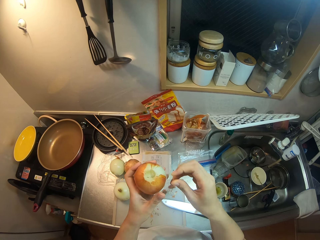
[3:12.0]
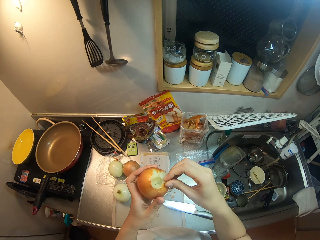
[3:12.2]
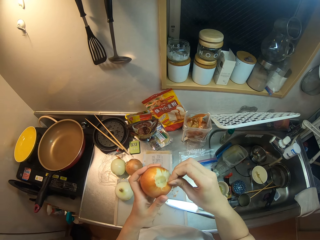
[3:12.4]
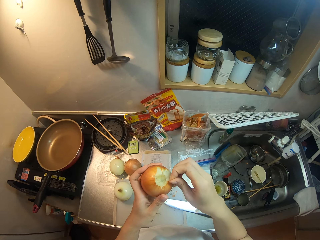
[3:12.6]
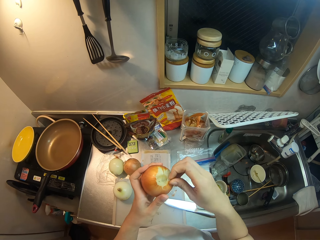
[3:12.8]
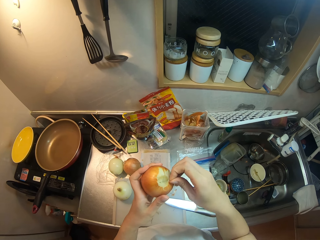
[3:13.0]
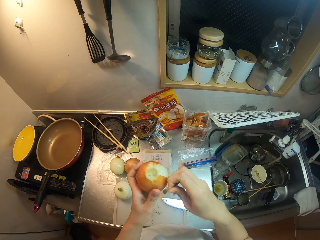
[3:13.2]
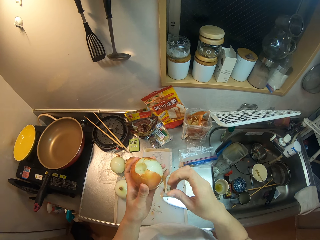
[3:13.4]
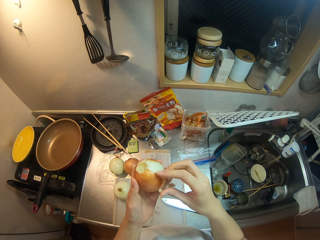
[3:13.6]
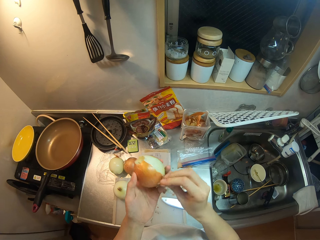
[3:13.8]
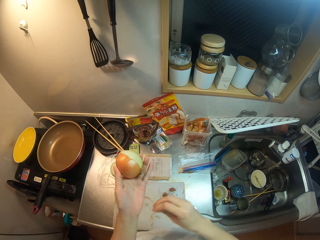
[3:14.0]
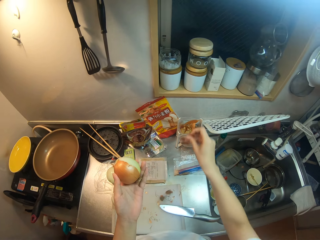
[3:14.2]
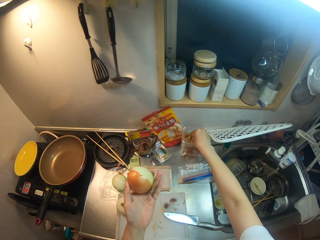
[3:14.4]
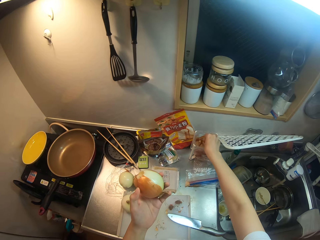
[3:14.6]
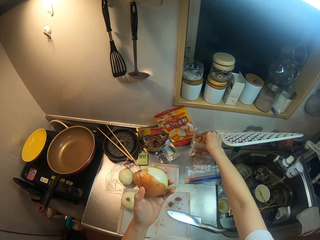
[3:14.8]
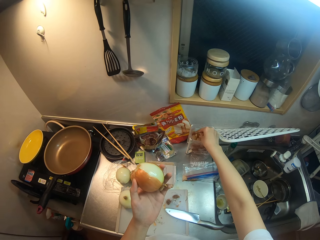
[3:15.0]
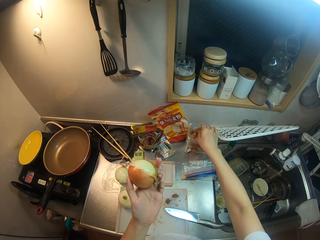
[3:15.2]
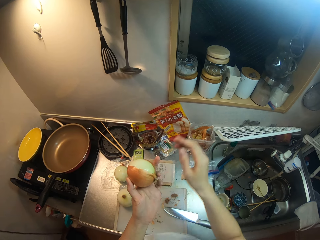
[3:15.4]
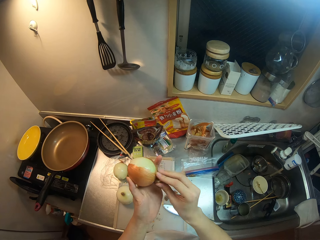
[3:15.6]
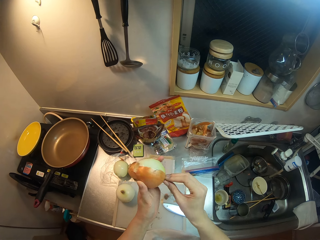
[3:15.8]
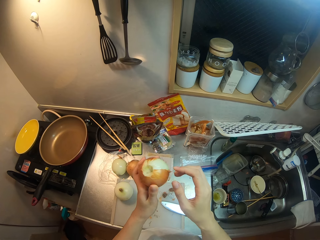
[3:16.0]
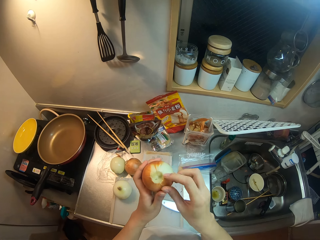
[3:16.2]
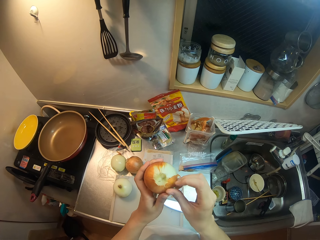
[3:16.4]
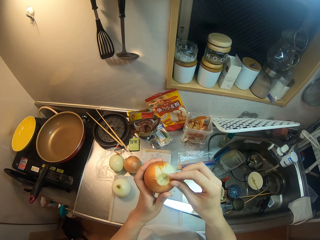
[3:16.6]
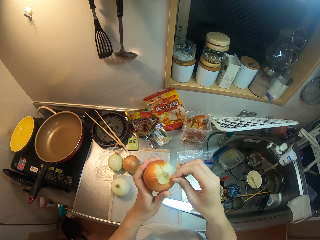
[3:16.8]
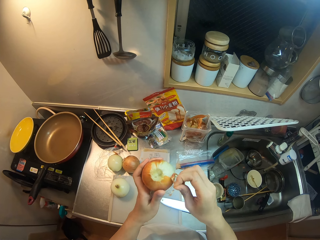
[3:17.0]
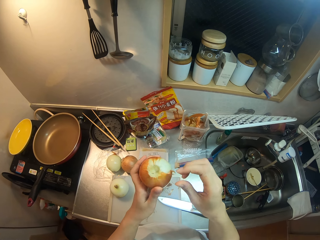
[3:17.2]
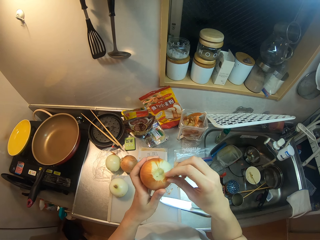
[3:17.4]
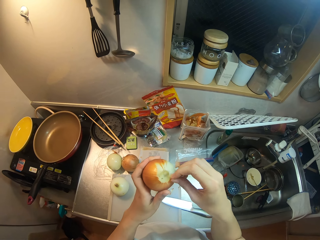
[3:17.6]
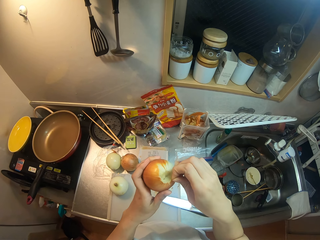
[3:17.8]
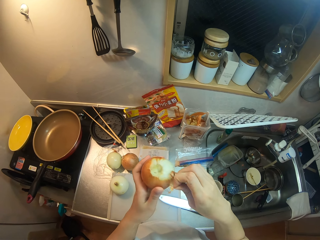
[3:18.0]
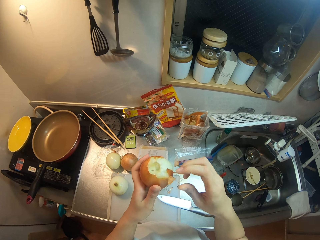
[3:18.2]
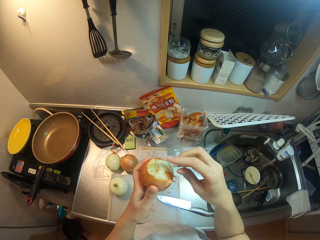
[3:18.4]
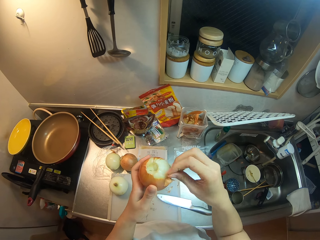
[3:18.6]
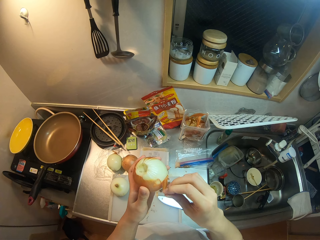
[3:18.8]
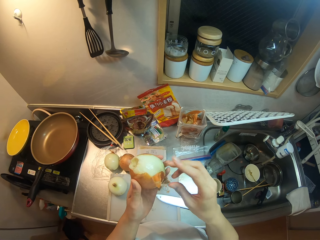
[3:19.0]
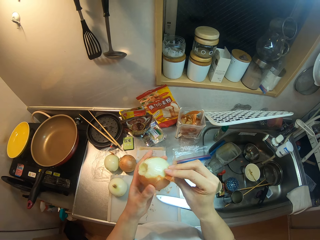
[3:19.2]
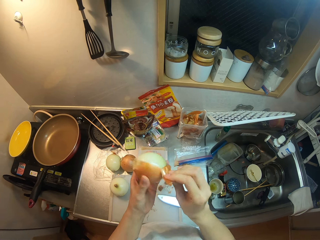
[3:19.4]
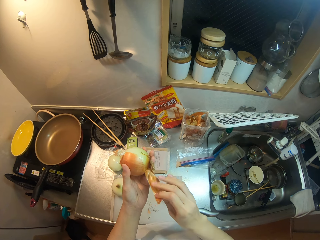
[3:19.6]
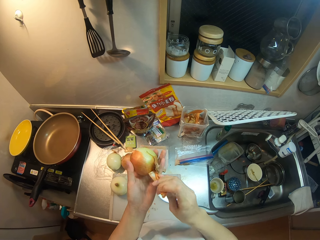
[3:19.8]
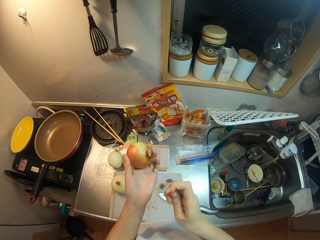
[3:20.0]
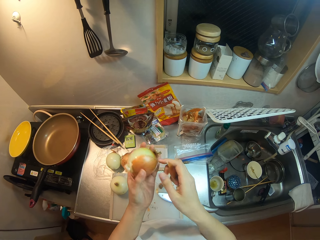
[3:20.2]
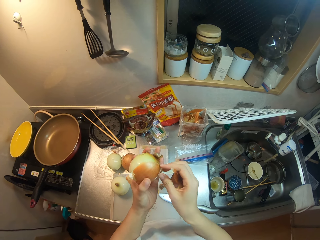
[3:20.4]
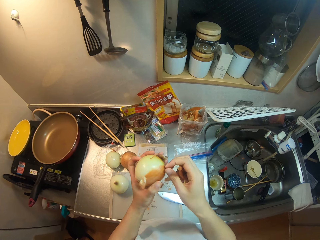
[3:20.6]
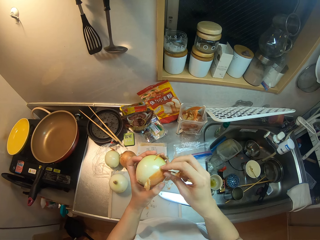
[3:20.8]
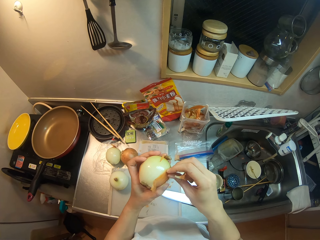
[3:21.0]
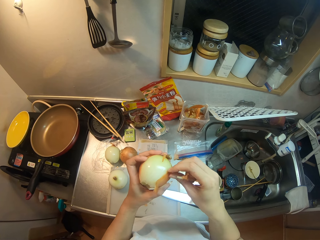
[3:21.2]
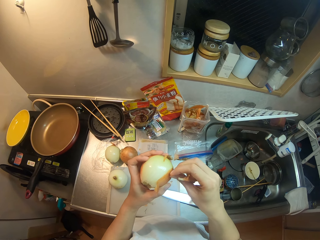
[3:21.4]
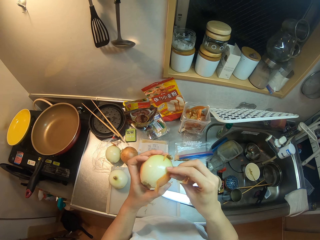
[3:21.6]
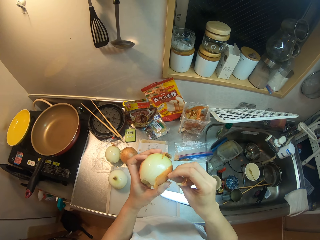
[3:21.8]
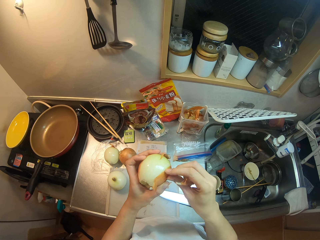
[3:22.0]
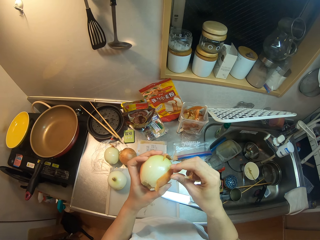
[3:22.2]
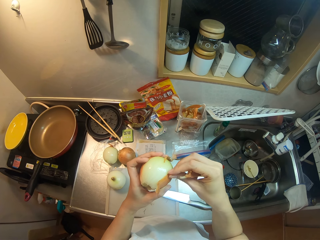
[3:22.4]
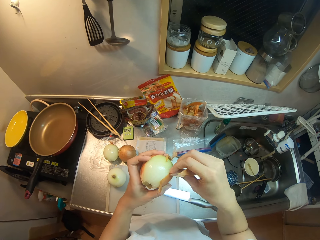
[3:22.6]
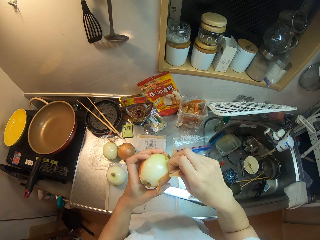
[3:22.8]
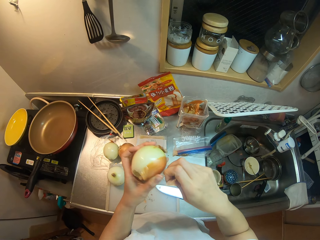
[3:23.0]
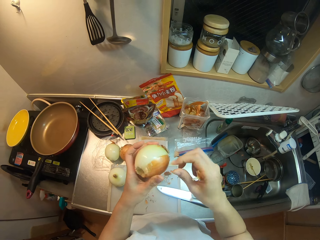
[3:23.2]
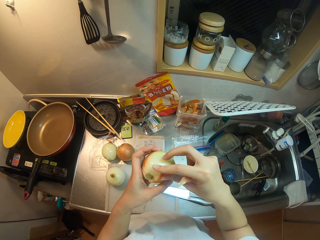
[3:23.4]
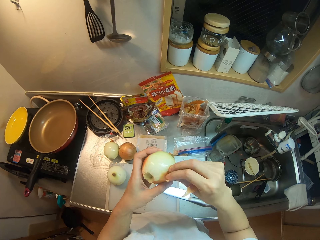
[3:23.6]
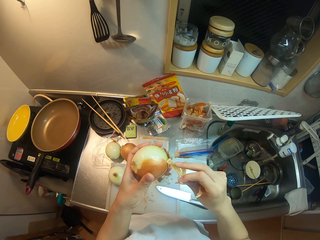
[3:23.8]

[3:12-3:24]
The camera wearer peels the onion with her hand. She puts the onion peels in the polythene paper. She peels the onion.

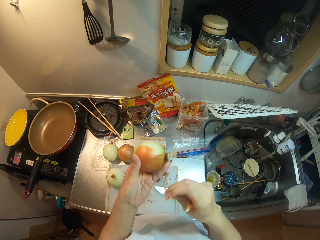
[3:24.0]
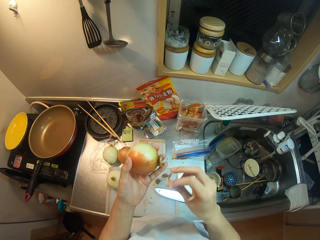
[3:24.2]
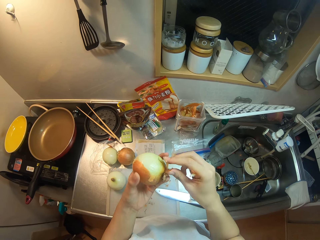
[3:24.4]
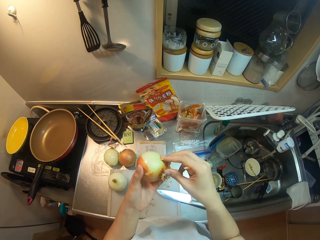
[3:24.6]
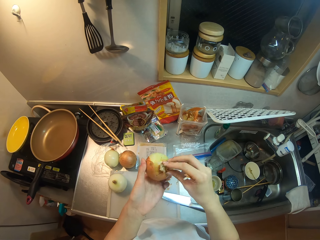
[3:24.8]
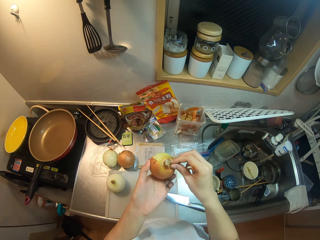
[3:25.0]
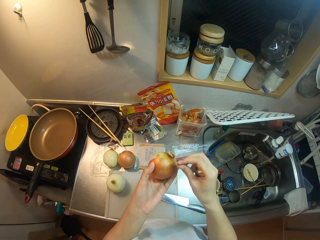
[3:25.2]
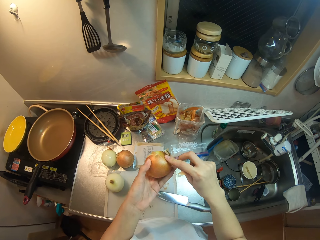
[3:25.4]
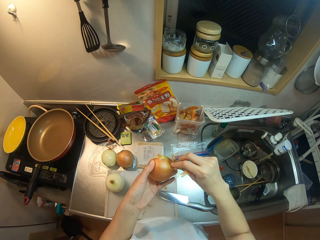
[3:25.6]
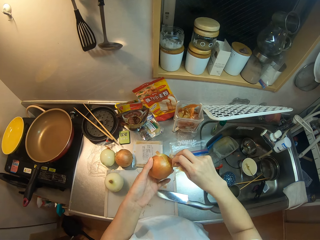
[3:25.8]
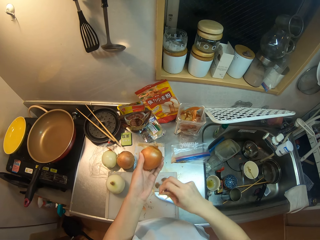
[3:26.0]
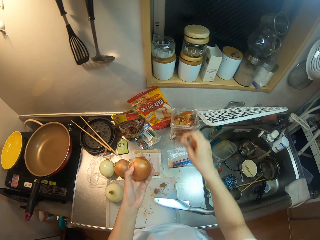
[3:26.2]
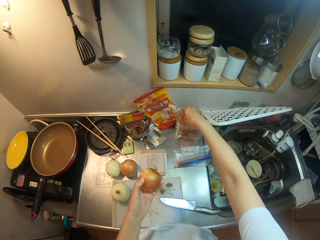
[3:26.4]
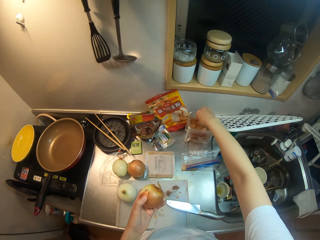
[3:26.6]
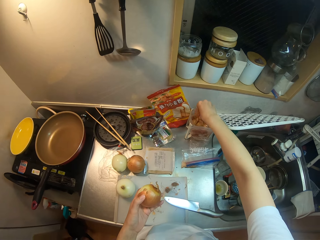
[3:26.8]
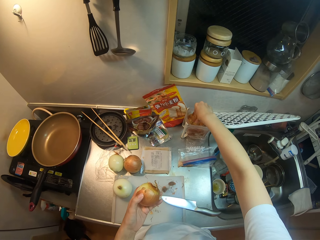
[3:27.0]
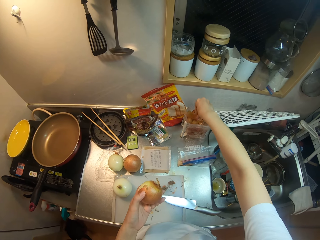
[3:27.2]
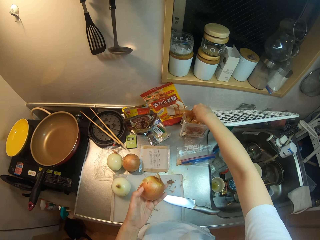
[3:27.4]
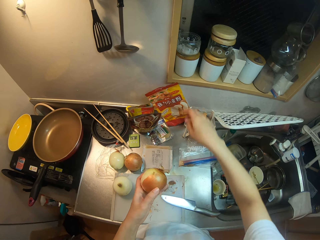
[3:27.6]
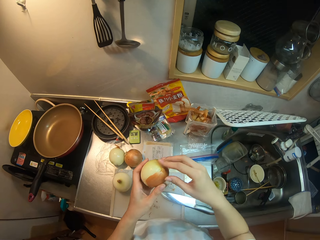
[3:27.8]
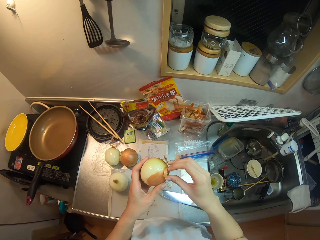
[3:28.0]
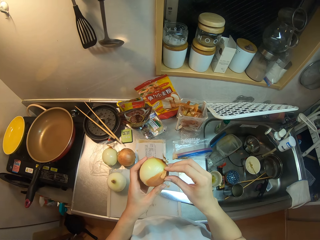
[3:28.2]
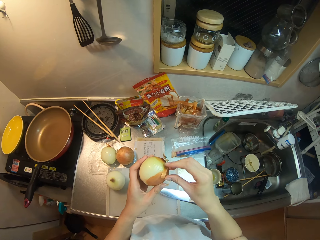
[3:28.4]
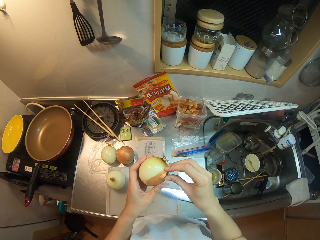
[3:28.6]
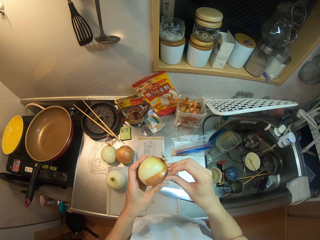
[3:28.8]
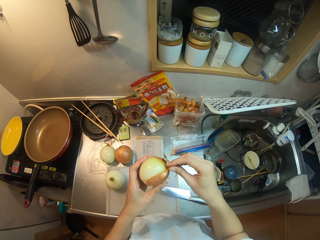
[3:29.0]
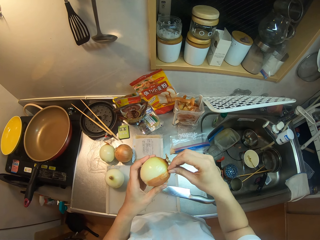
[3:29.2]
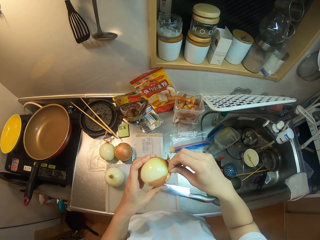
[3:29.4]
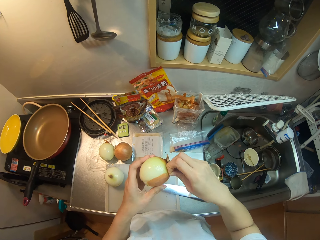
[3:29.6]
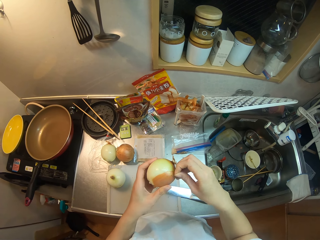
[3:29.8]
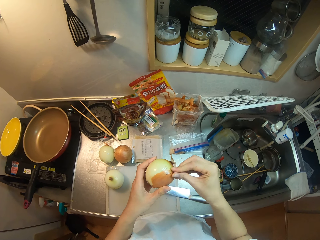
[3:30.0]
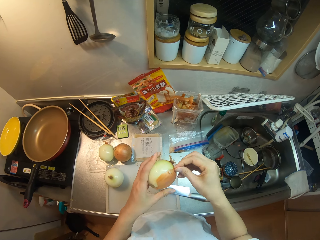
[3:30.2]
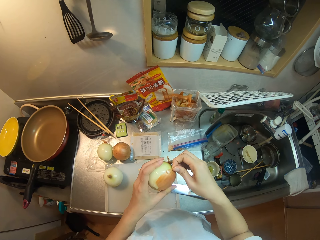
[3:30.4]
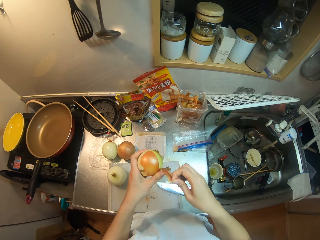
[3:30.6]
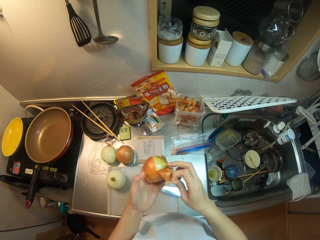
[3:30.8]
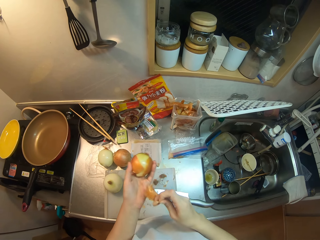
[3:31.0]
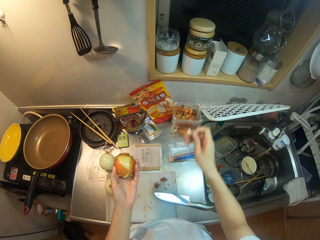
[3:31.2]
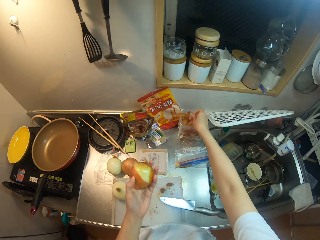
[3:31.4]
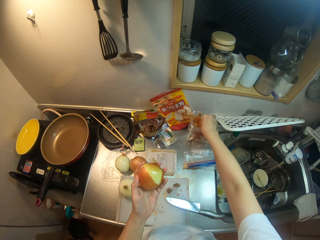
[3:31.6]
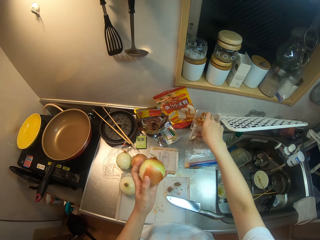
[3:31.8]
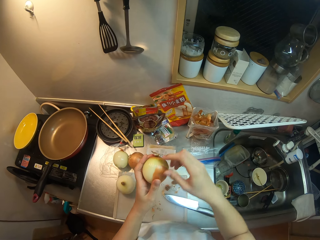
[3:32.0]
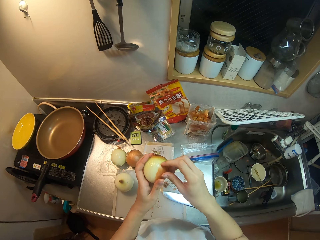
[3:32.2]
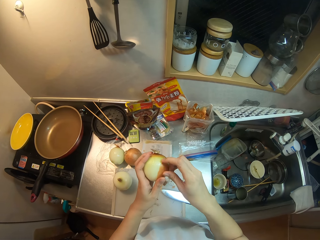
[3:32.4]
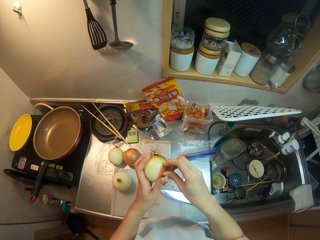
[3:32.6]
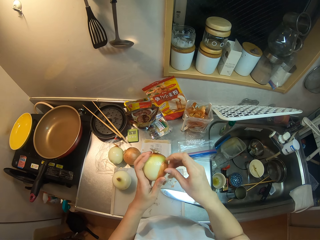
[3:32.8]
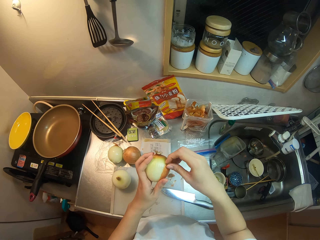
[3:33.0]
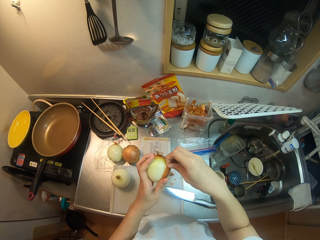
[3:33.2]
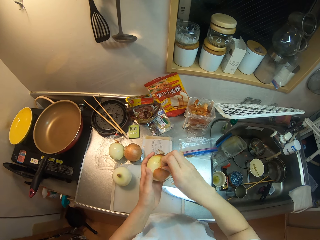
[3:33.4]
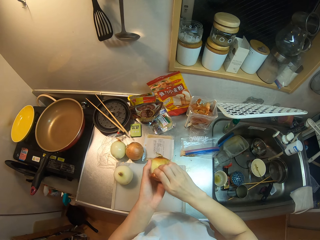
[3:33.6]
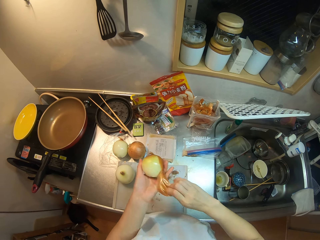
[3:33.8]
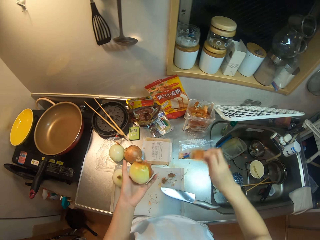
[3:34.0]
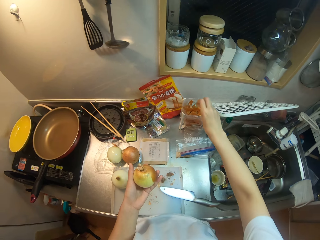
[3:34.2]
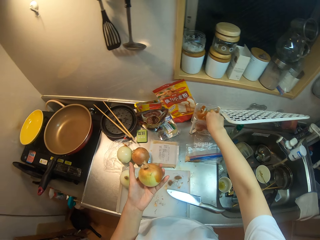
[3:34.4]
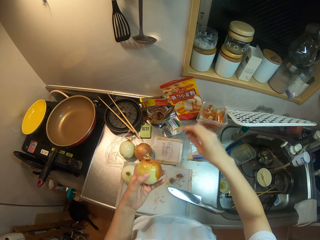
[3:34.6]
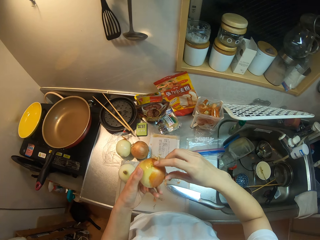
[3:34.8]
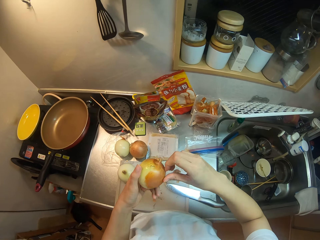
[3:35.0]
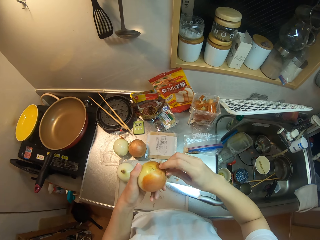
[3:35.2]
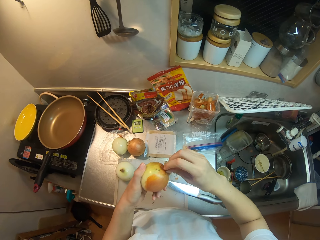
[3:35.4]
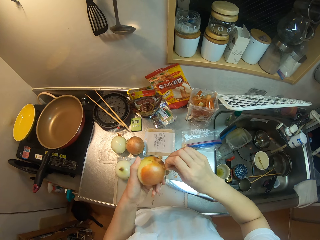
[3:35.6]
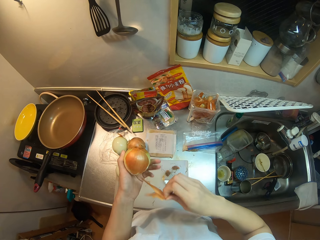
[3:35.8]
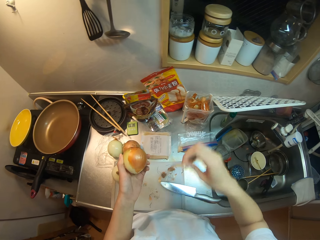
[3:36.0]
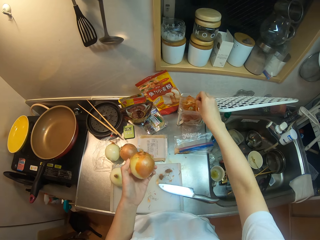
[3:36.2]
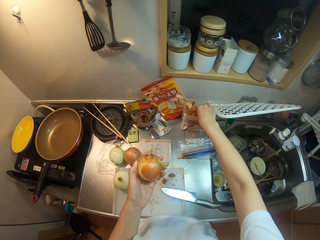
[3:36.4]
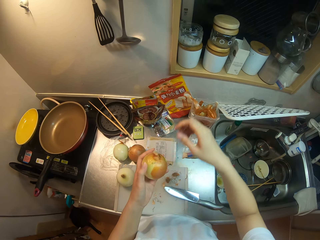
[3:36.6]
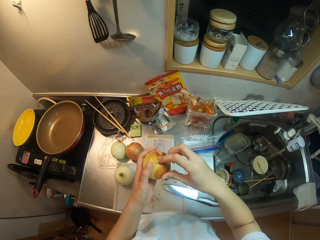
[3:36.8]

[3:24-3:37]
The camera wearer puts the onion peels in the polythene paper. She peels the onion with her hand. She puts the onion peels in the polythene paper. She peels the onion with her hand. She puts the dirt in a bag.
